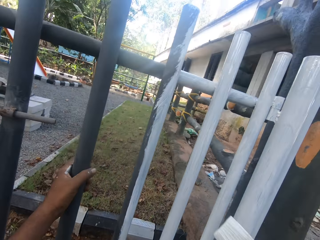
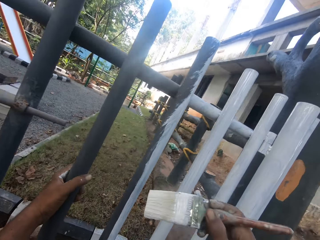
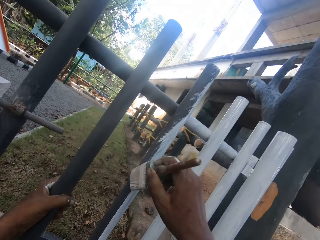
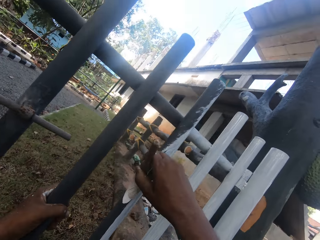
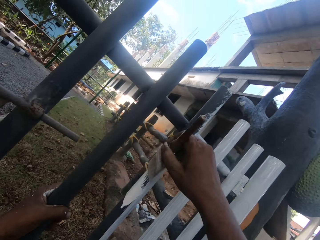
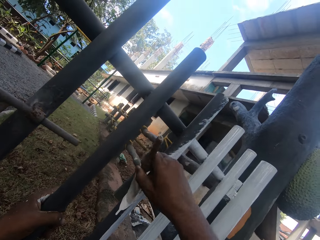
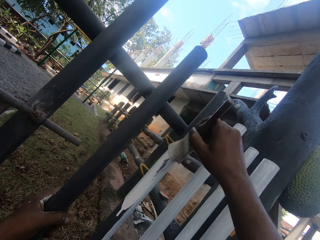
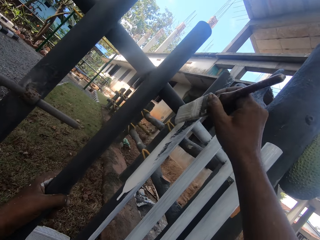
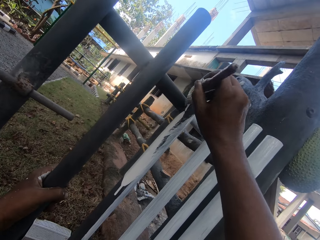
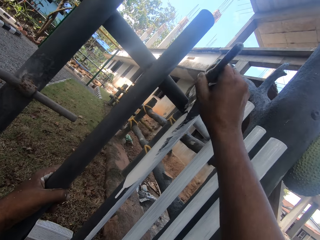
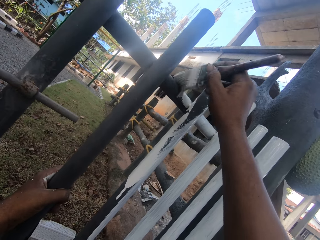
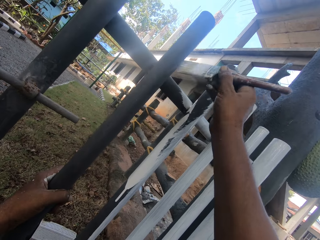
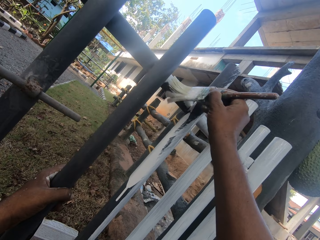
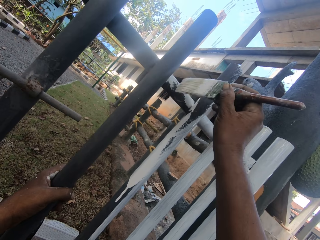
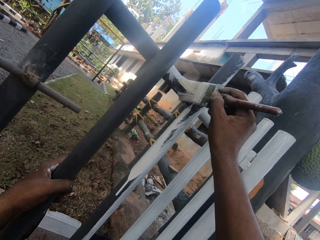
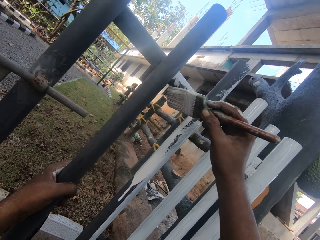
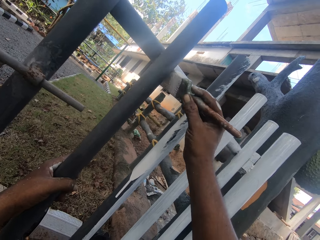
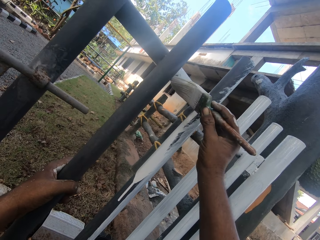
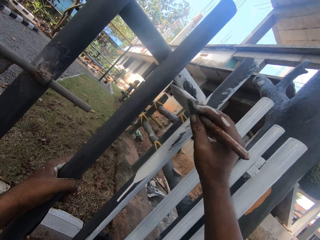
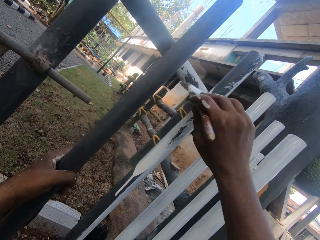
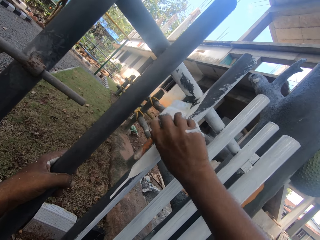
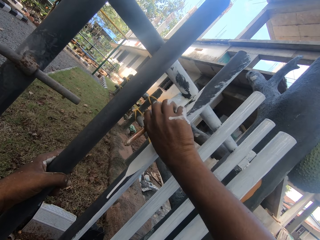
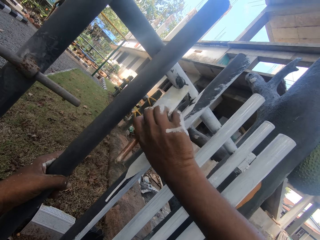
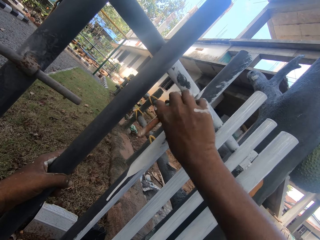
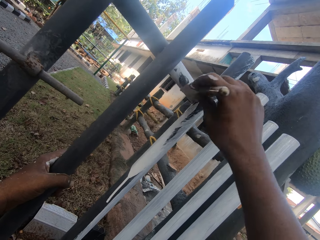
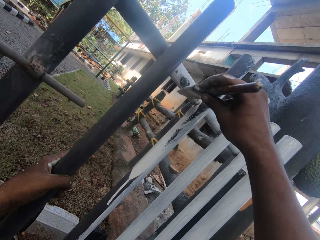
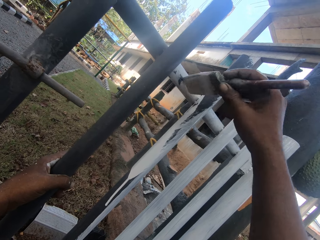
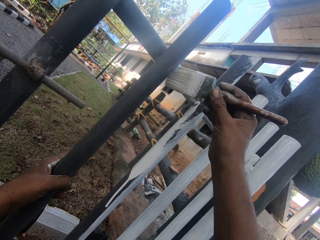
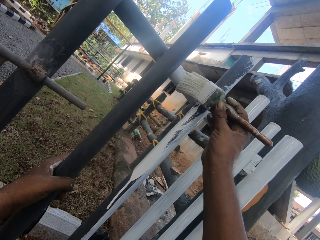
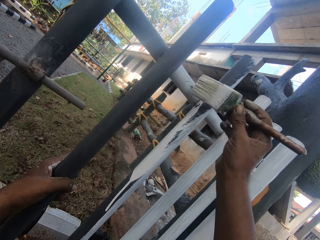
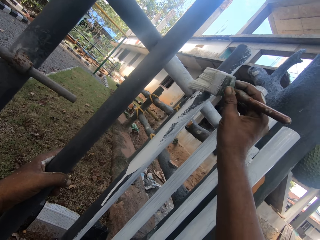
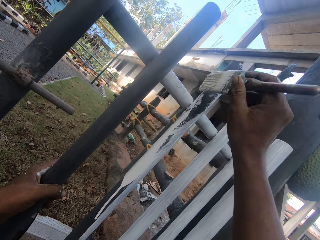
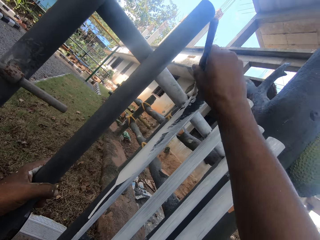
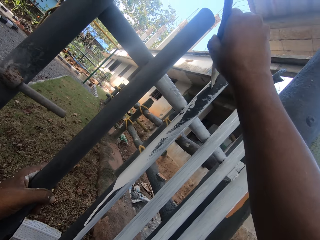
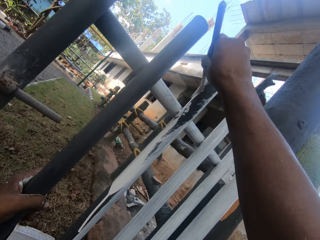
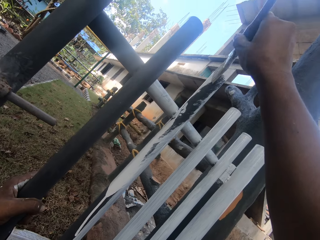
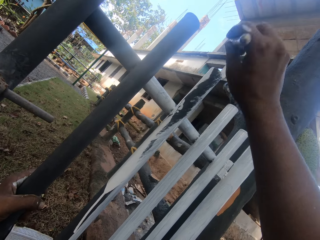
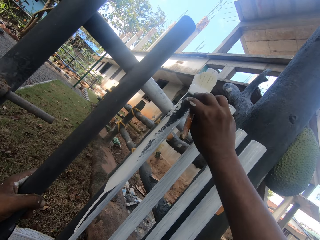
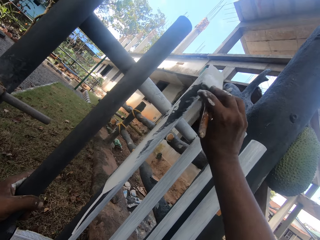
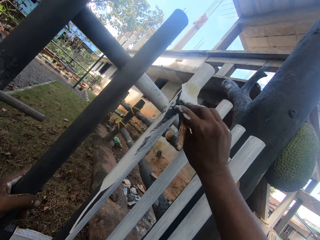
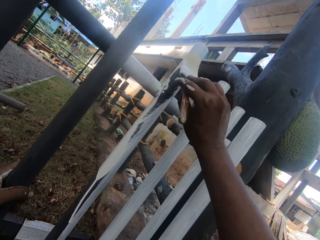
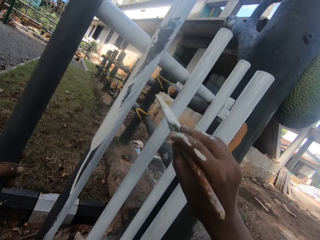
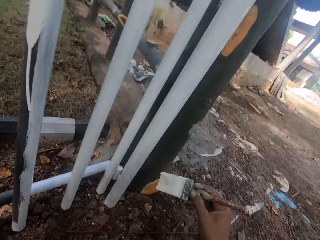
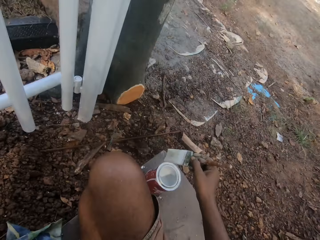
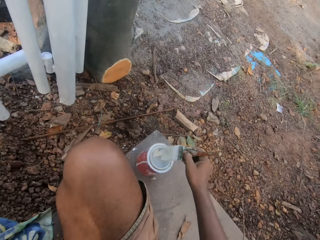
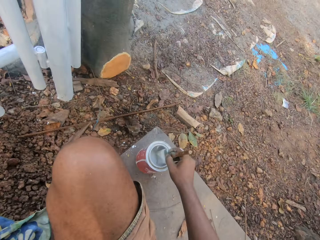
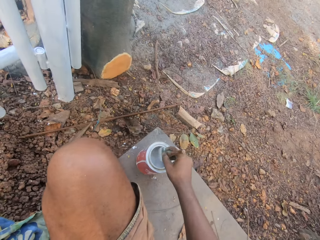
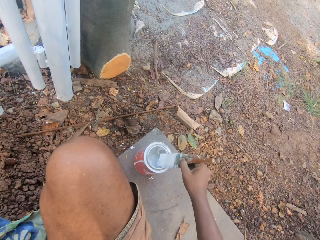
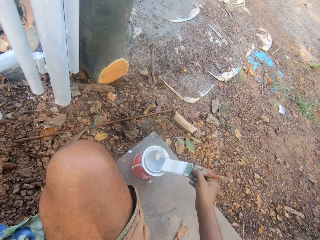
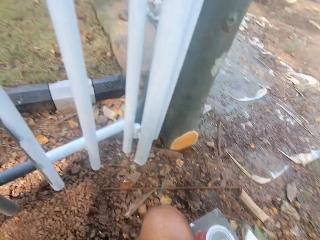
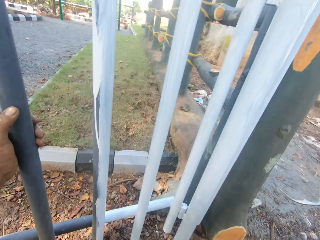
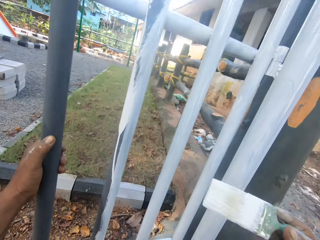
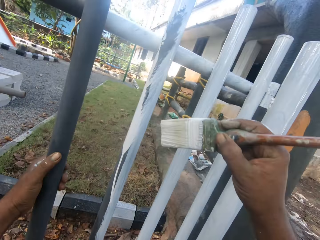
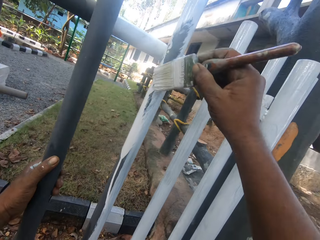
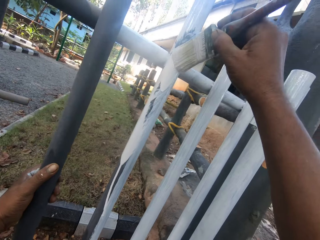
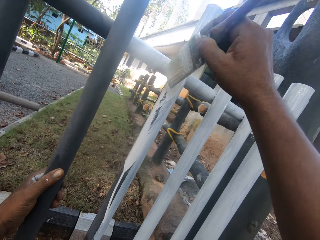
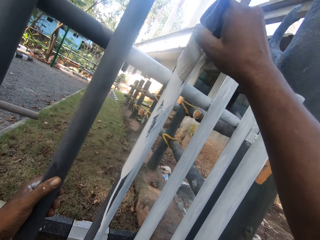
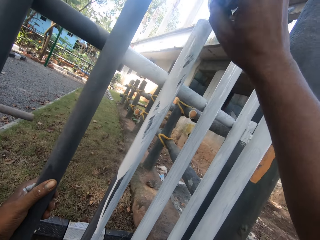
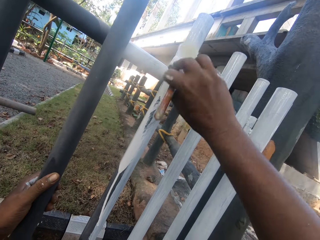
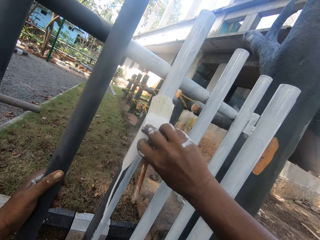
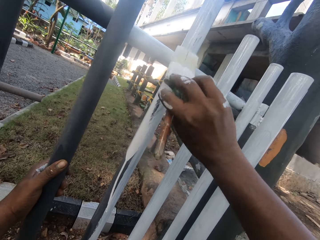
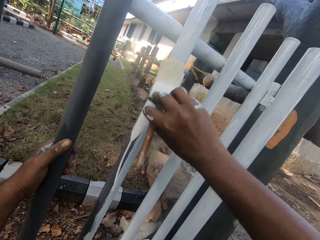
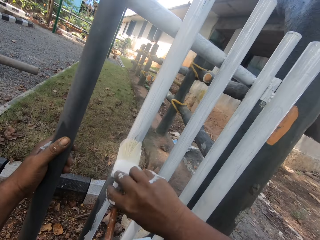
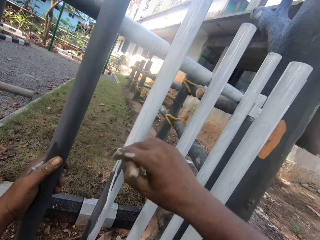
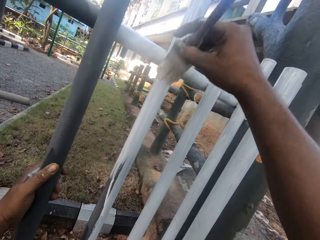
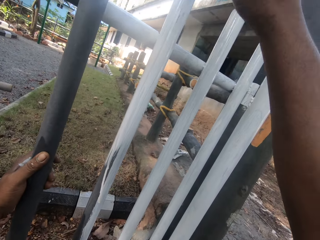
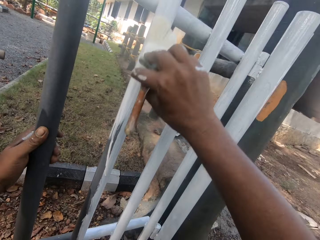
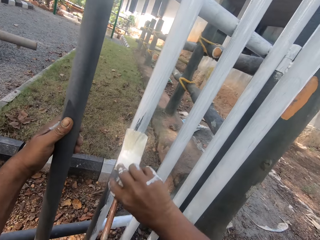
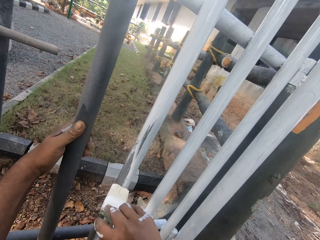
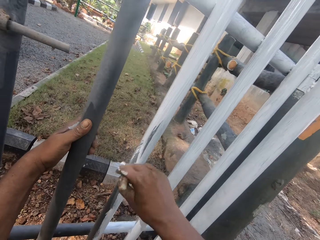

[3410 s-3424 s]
The camera wearer paints the metal rail. They dip the paint brush in the paint can. They paint the metal rail.

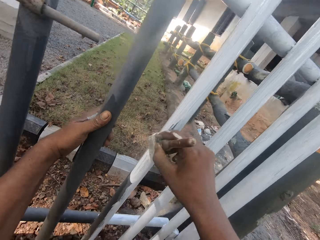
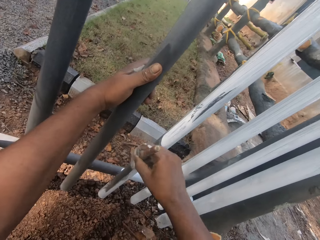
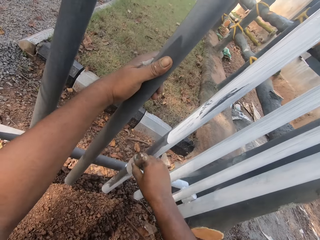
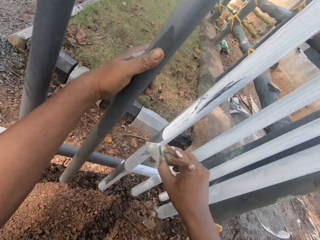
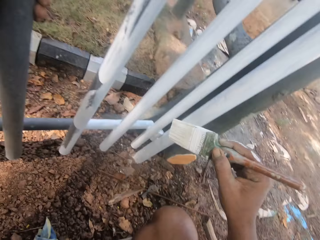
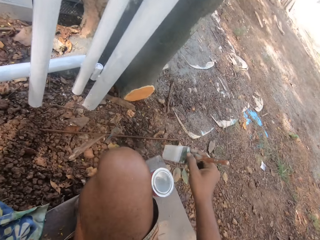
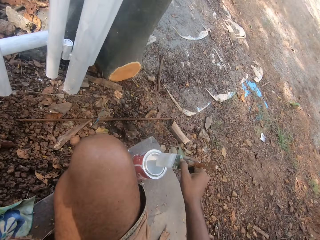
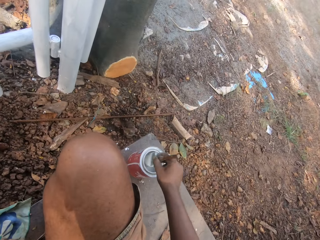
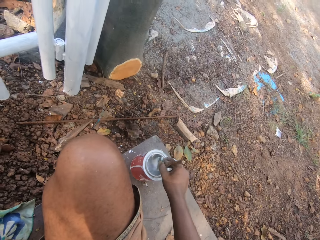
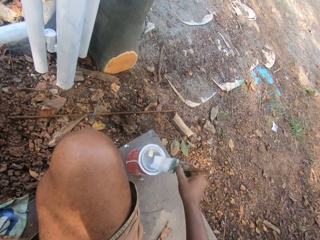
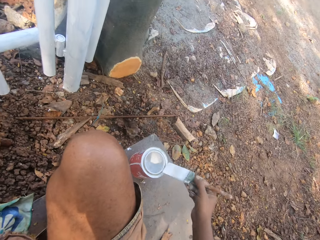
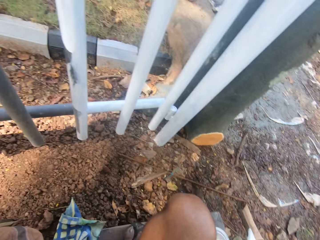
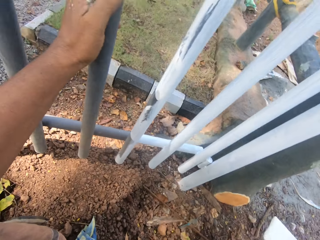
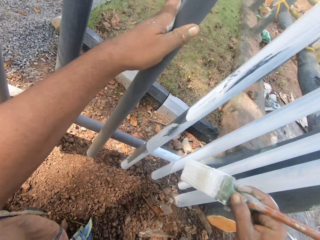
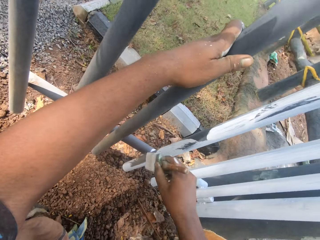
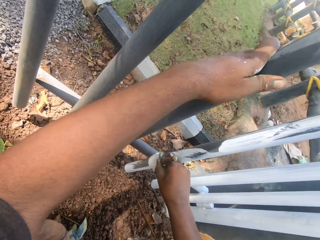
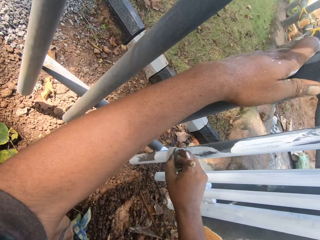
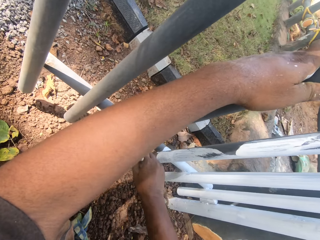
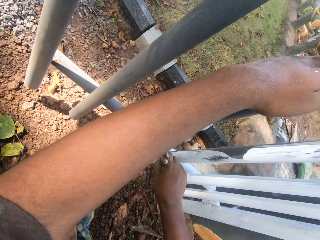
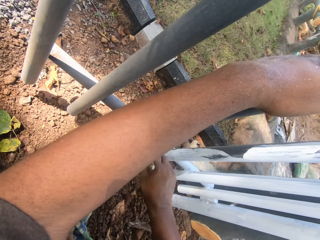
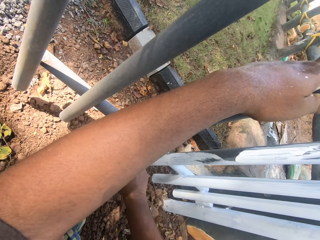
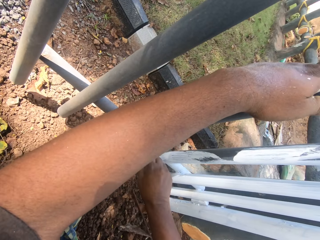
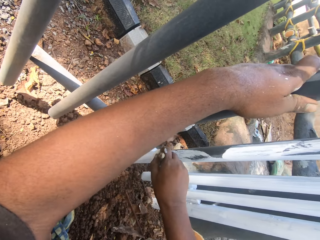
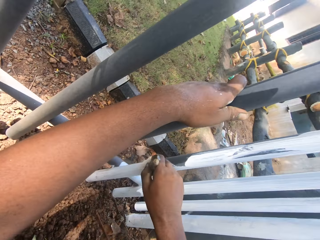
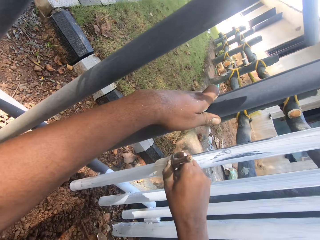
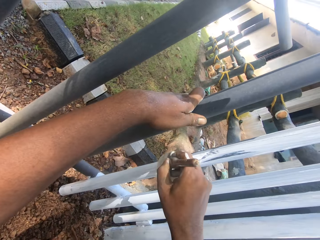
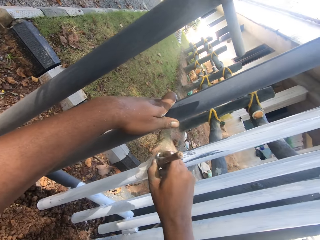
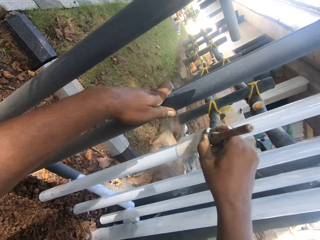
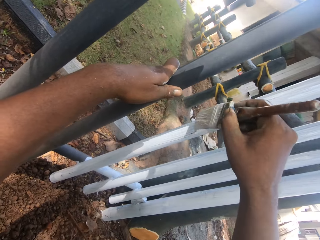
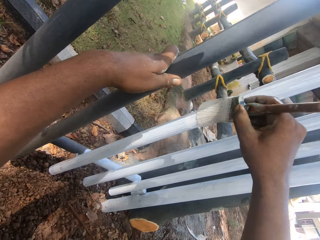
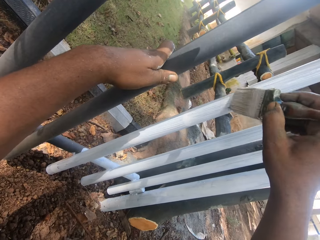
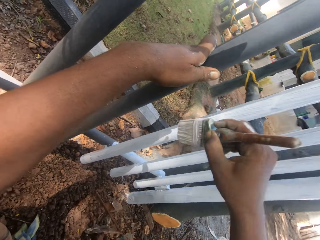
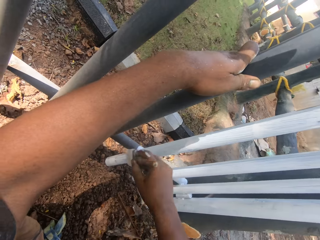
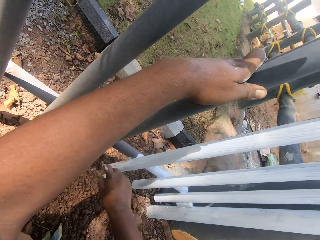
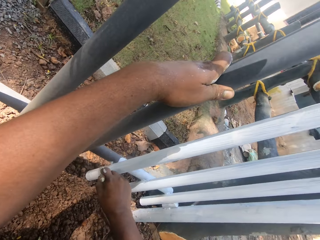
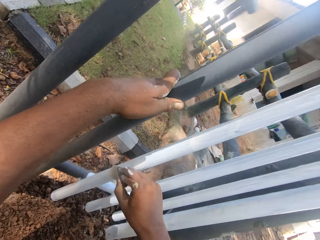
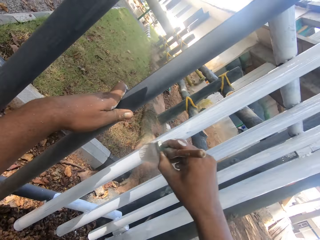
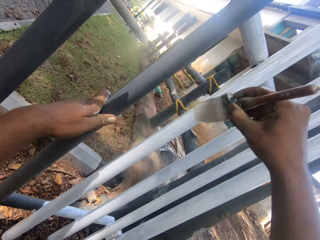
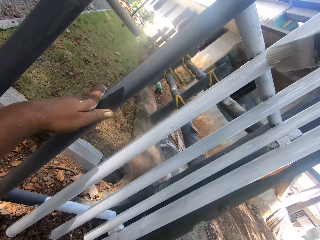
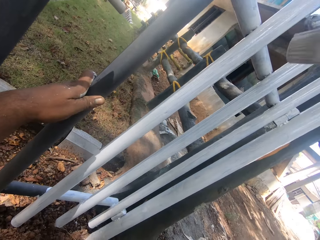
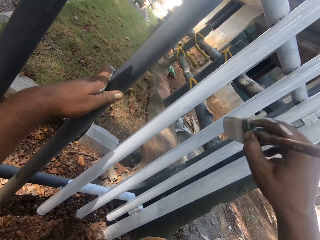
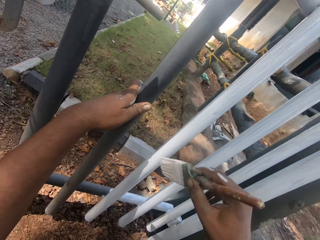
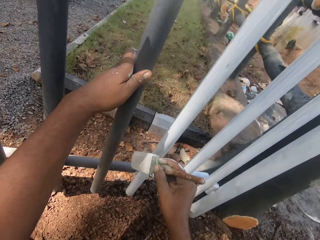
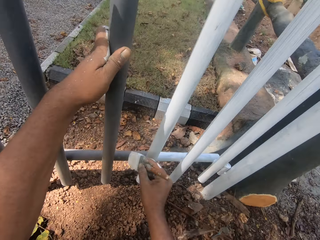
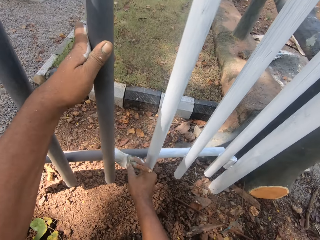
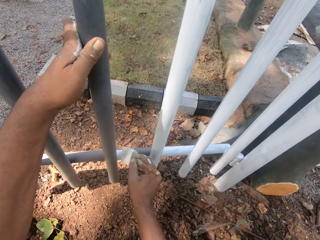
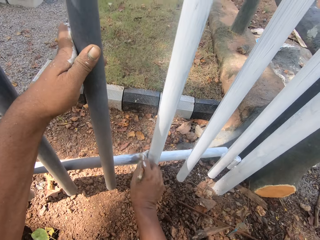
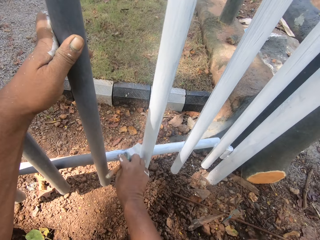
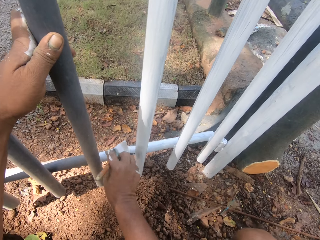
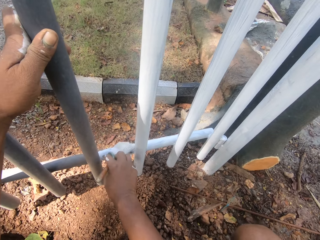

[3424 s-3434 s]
The camera wearer dips the paint brush in the paint can. They paint the metal rail.
